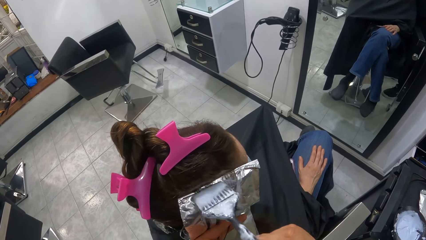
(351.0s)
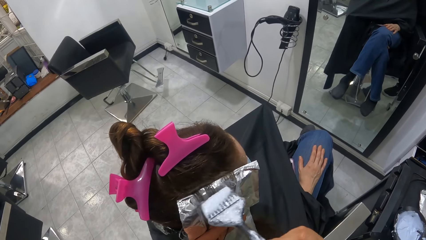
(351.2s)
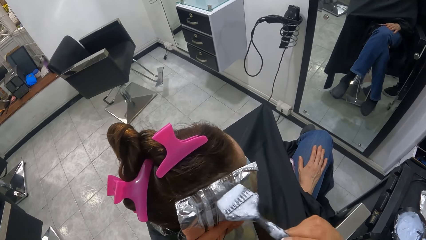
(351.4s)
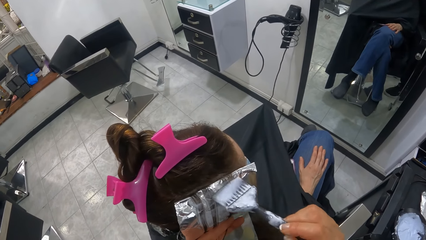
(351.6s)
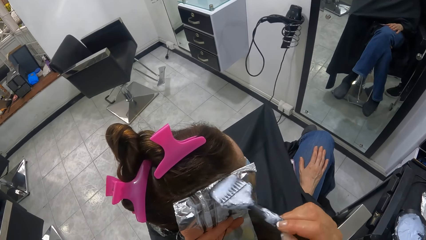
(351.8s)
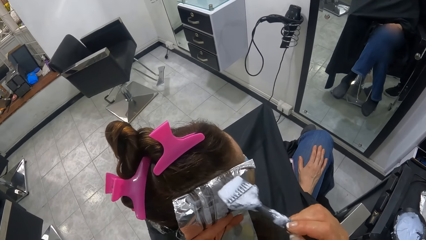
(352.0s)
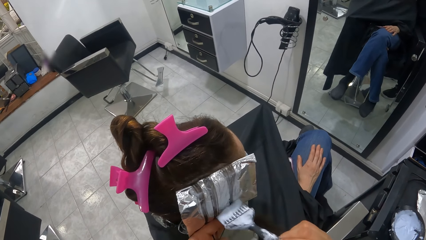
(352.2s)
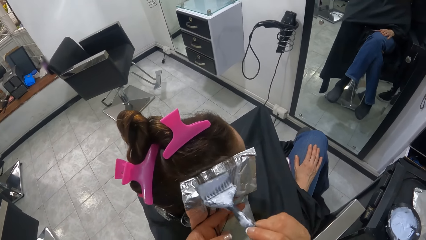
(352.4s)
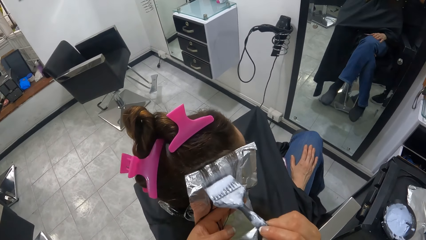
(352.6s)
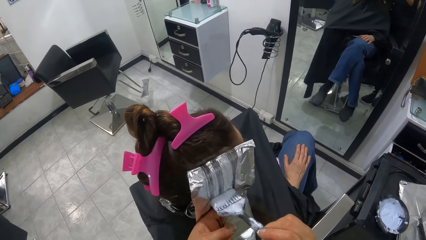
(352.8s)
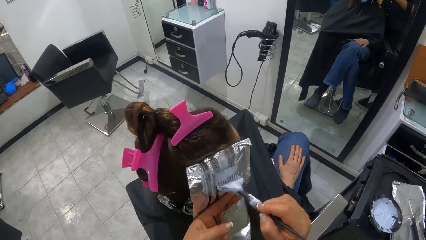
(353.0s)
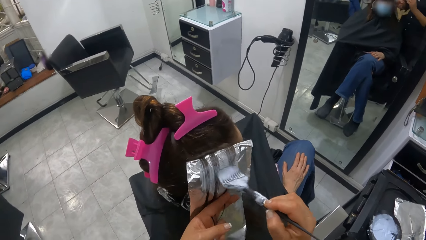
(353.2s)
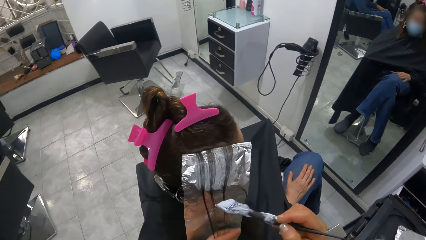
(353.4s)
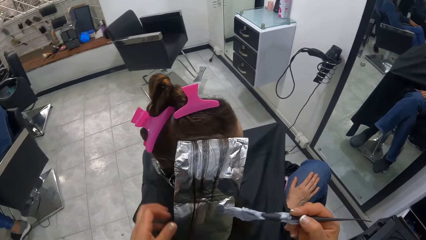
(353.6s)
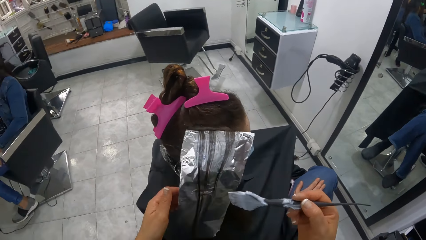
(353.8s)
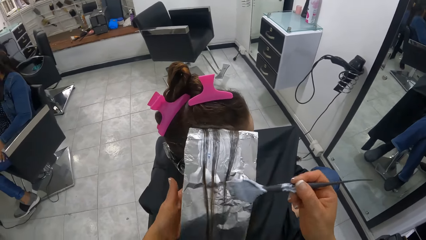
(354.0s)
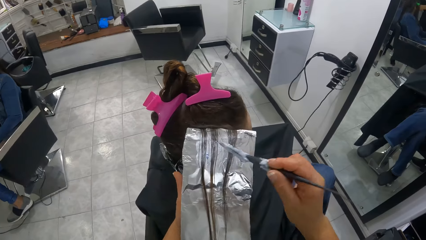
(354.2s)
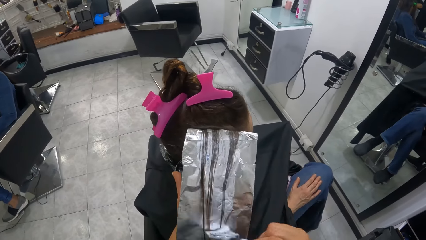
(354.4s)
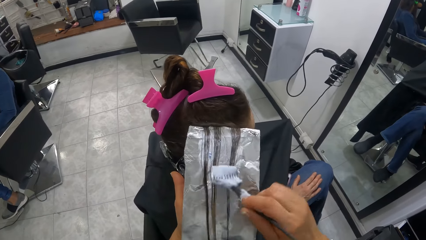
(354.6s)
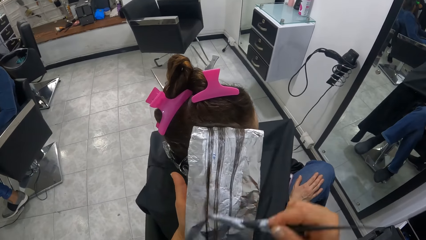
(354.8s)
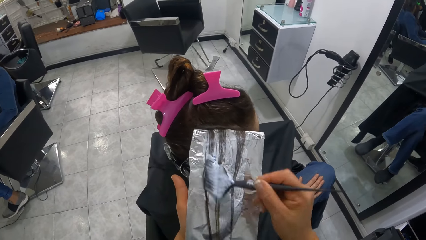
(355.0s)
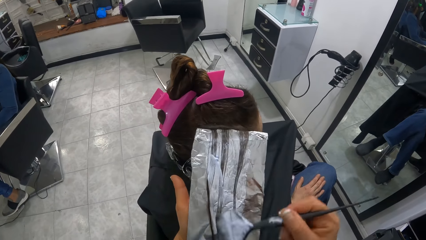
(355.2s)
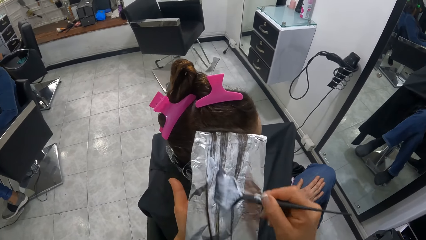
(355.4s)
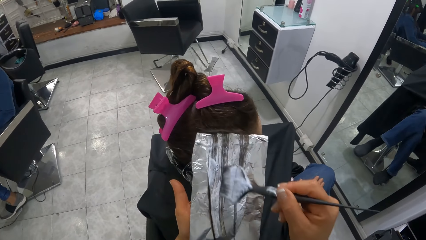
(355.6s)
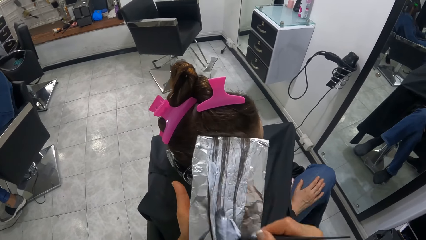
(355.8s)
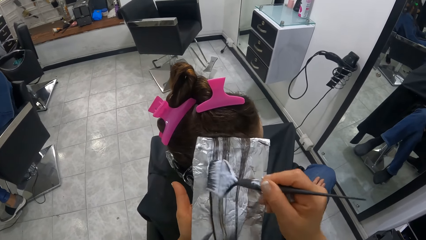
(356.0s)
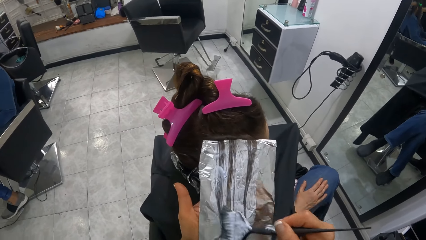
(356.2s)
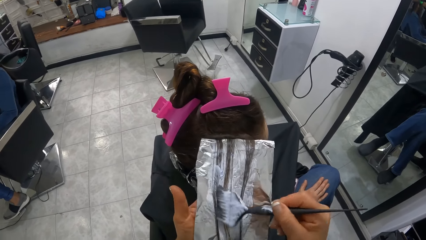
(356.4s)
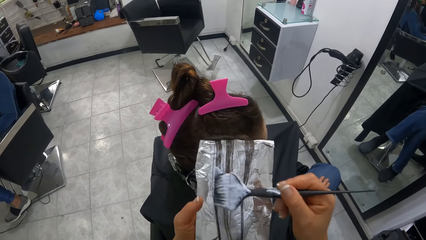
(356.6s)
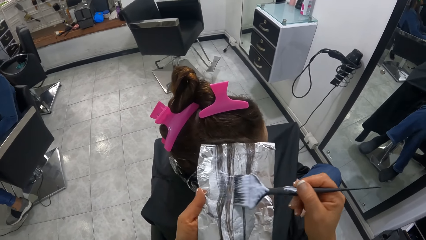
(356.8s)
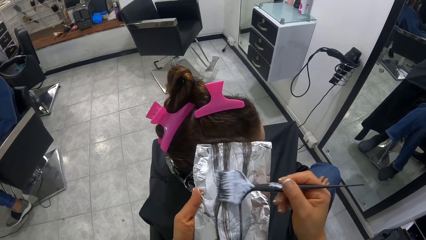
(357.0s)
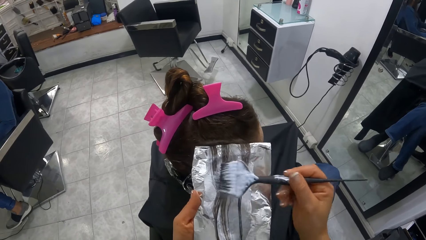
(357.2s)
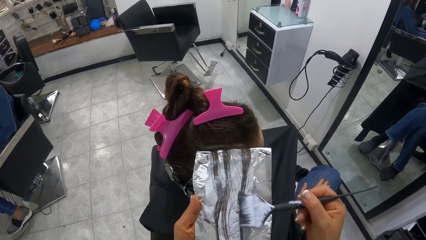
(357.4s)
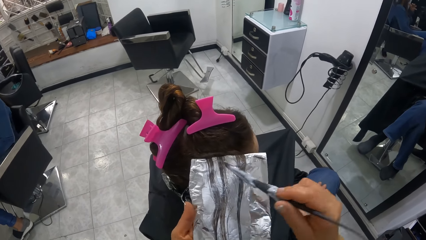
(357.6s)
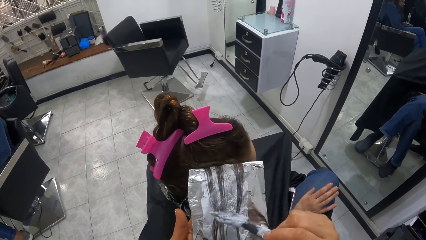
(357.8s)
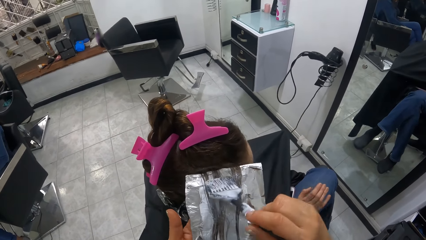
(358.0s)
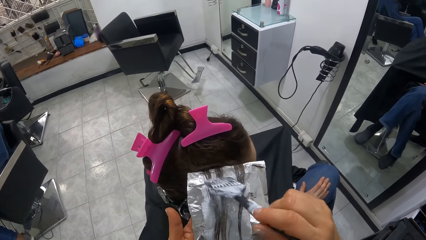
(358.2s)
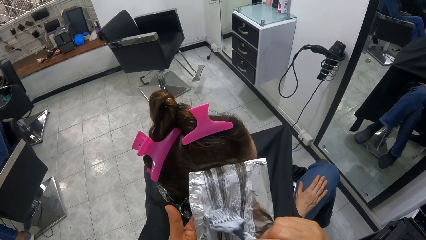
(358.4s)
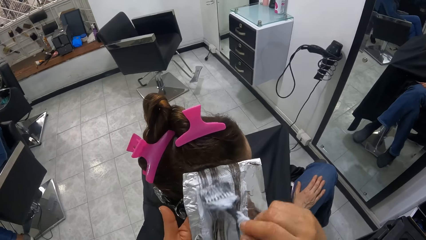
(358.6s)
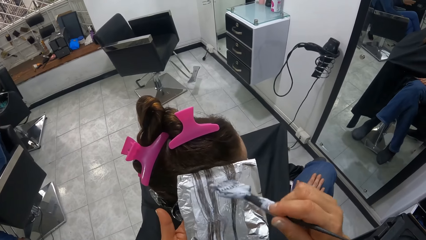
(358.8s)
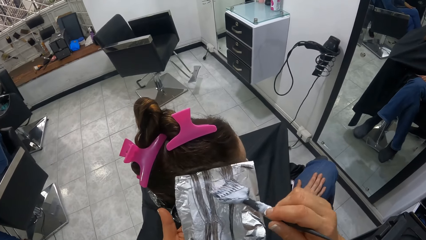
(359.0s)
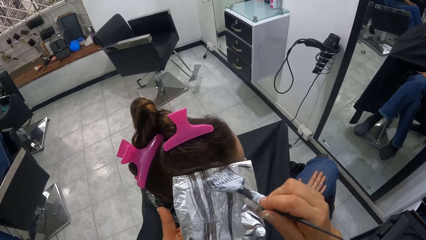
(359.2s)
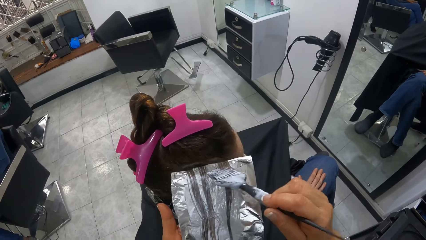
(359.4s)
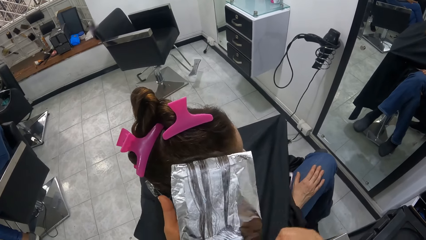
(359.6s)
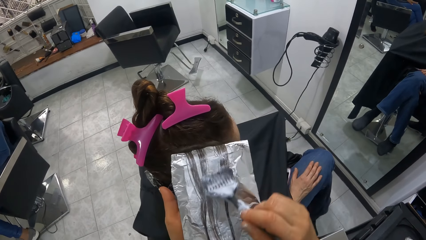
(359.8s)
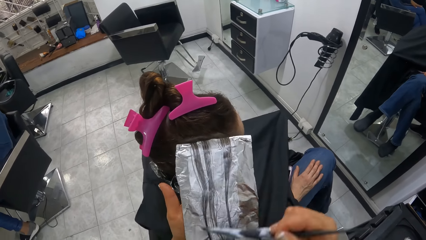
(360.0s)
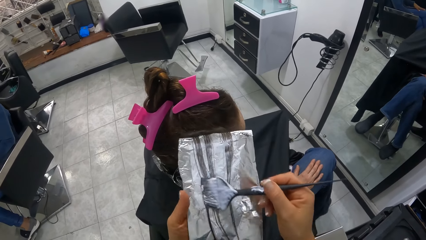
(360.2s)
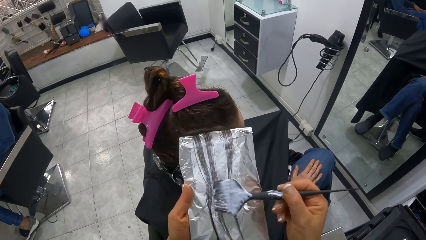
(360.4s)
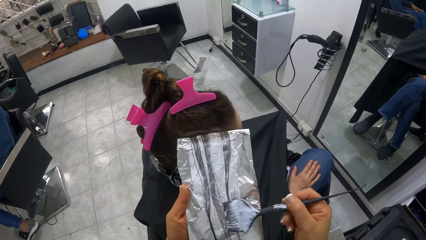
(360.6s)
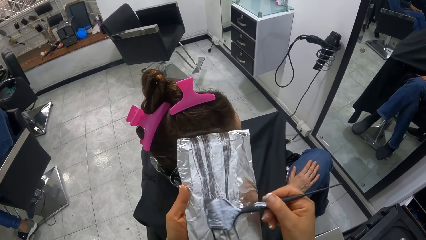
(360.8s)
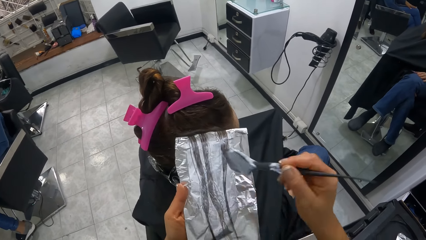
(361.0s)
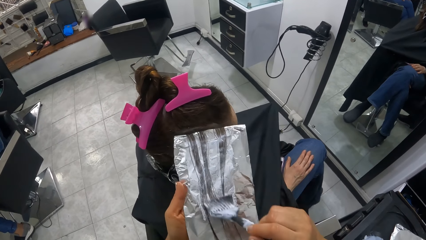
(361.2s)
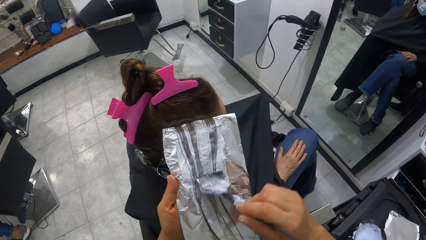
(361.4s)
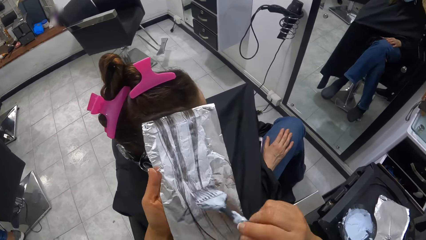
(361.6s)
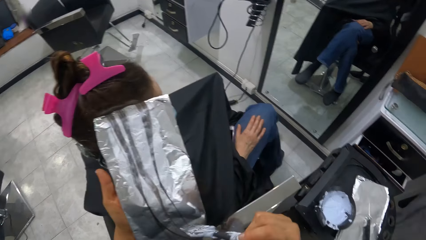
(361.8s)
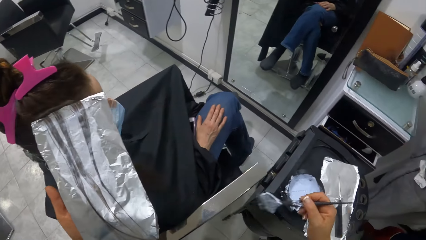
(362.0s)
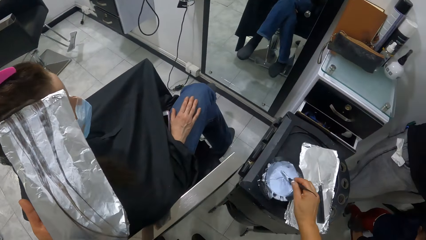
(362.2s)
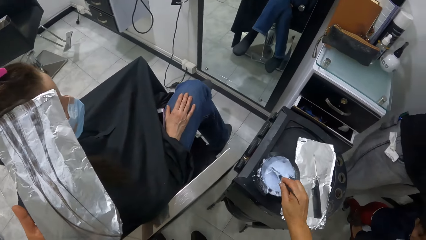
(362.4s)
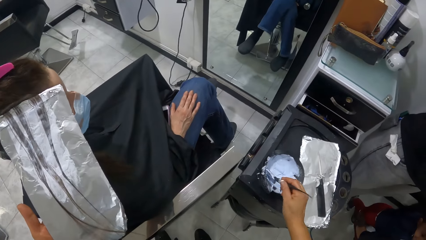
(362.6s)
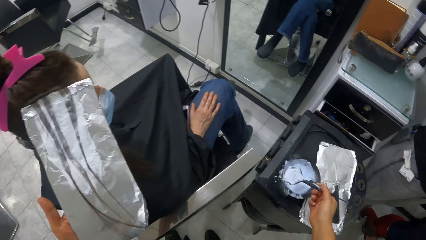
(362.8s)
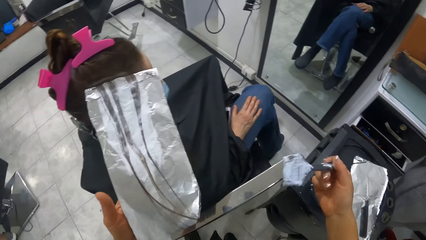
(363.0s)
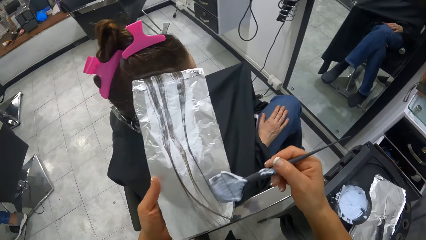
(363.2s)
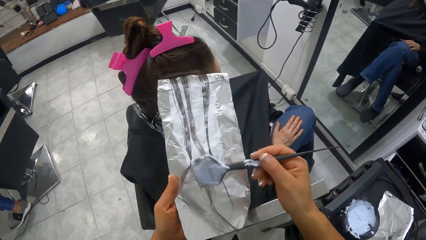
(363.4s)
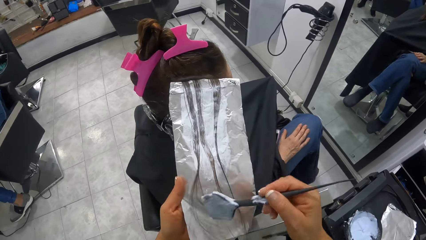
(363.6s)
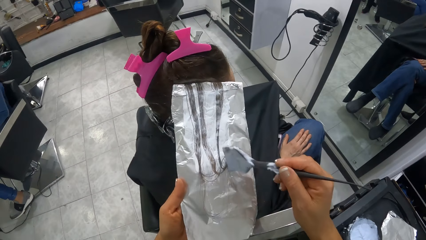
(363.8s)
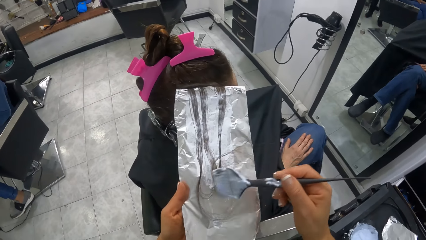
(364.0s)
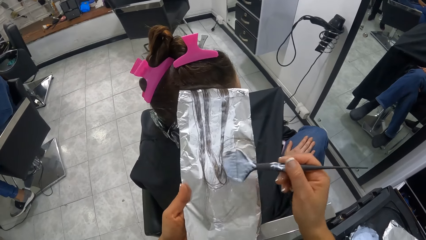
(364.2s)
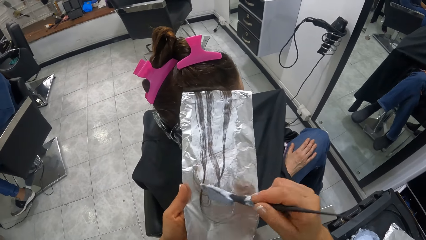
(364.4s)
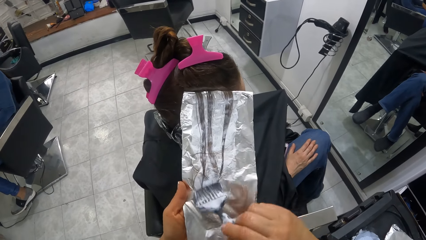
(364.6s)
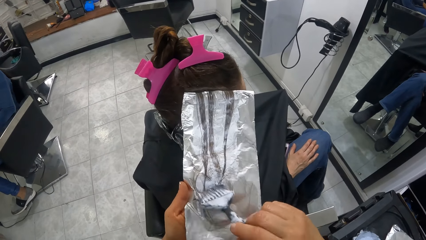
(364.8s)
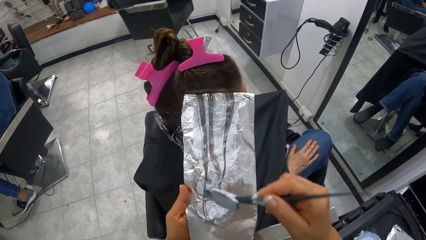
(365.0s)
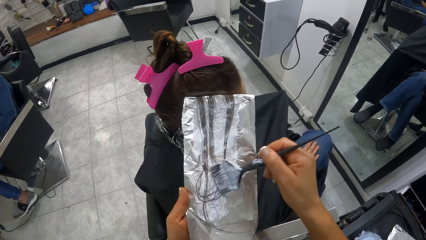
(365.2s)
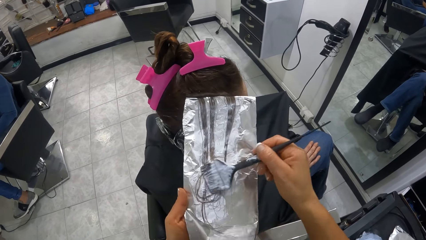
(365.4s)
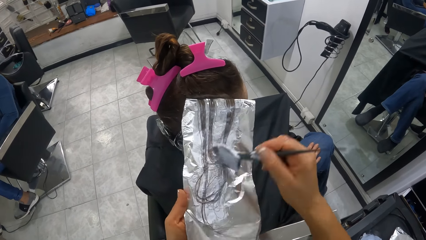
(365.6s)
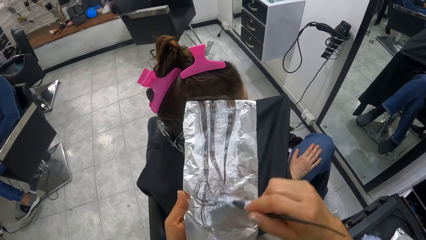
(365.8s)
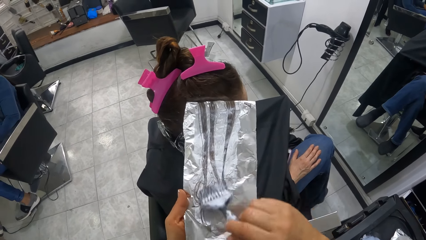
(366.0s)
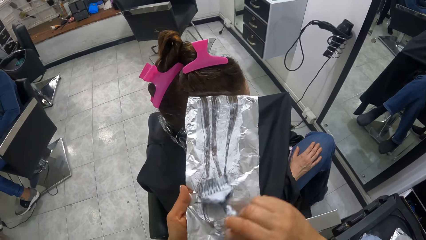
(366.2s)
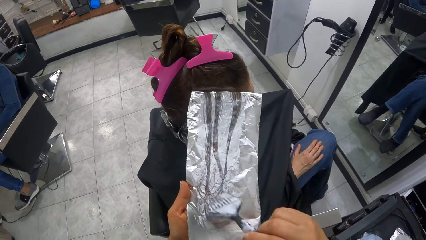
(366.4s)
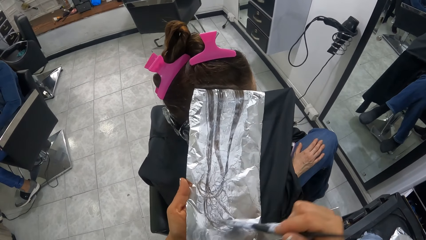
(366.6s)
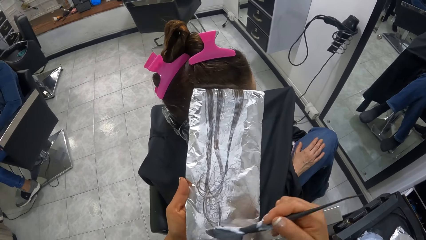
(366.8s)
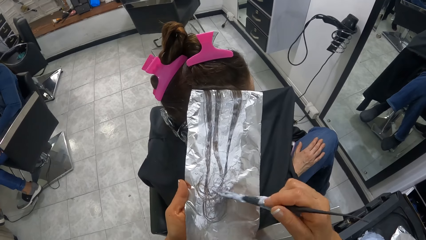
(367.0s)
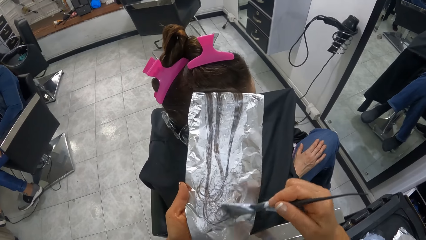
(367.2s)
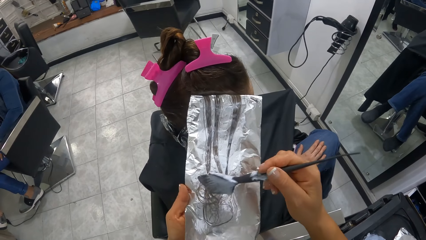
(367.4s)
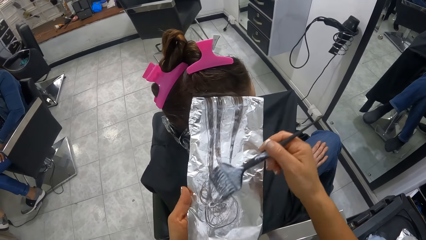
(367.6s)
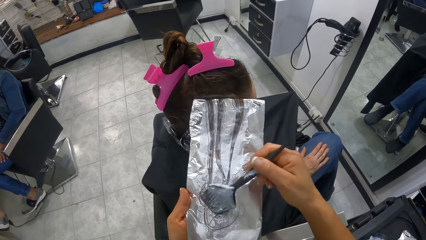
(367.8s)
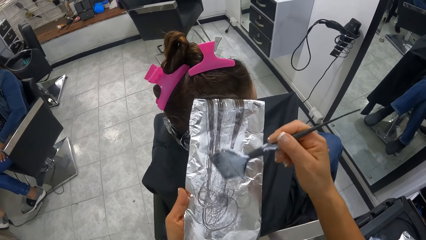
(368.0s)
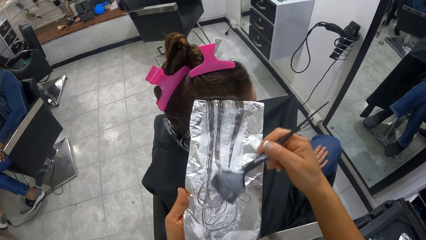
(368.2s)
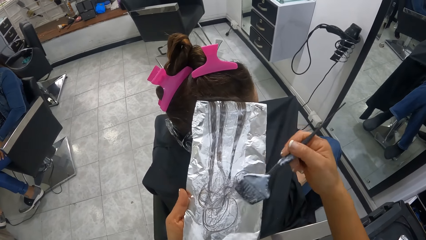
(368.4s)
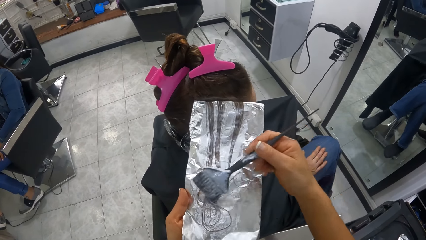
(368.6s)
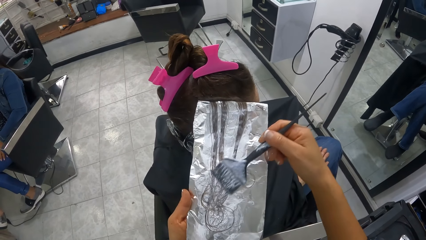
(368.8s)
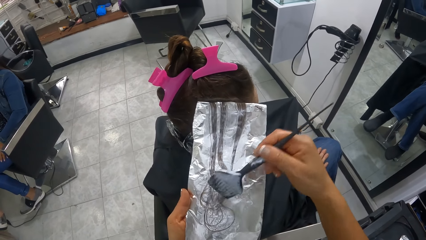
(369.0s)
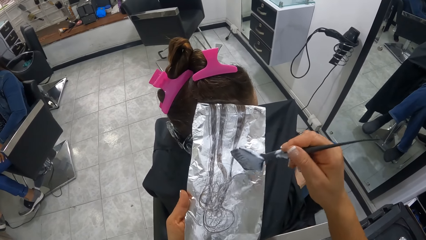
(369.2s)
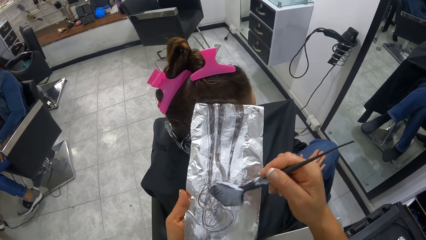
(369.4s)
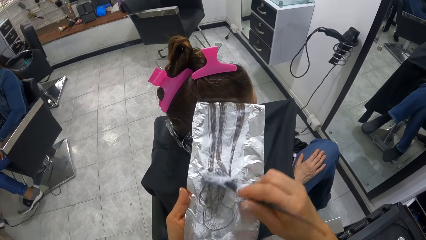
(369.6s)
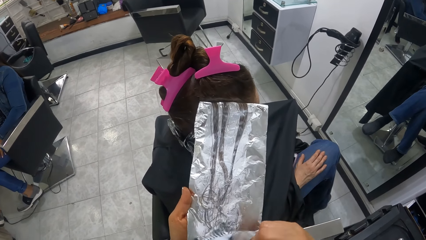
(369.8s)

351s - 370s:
The camera wearer holds the foil with her left hand. She scoops hair highlighter from the lightener bowl with the brush in her right hand. She brushes the hair highlighter on the brush on the portion of hair on the foil.
